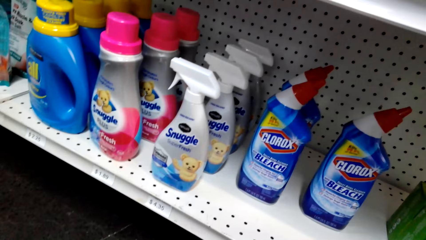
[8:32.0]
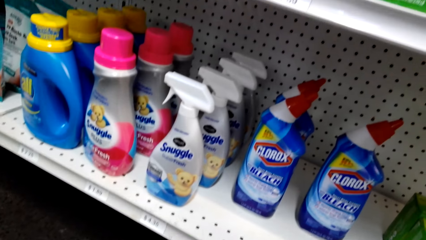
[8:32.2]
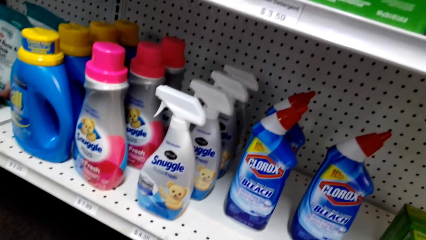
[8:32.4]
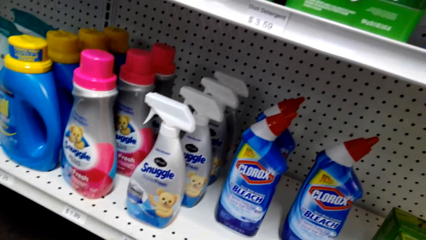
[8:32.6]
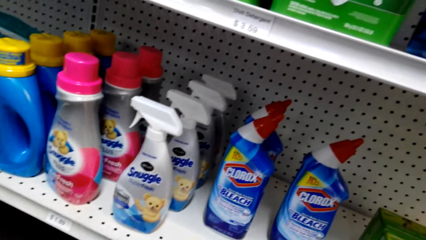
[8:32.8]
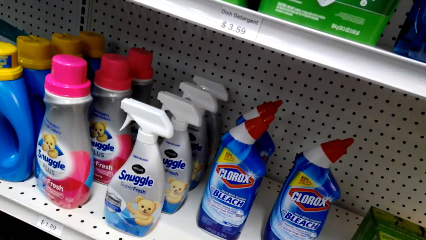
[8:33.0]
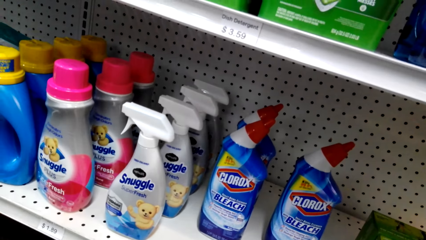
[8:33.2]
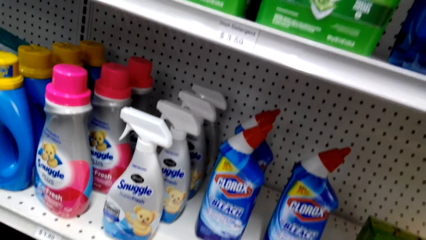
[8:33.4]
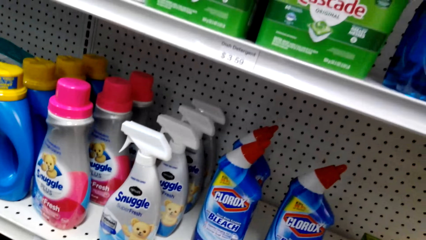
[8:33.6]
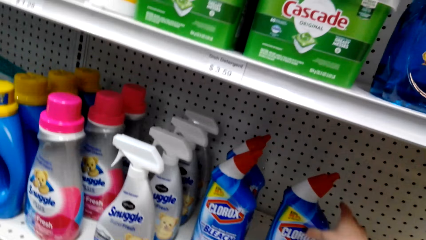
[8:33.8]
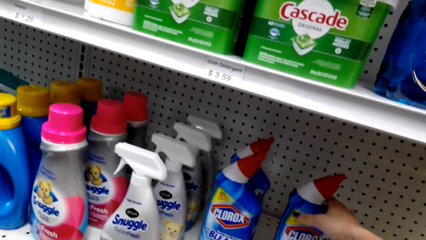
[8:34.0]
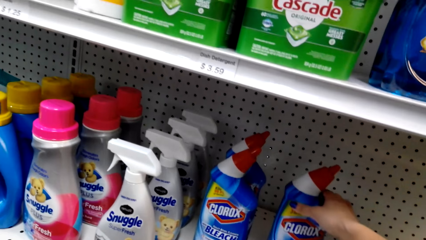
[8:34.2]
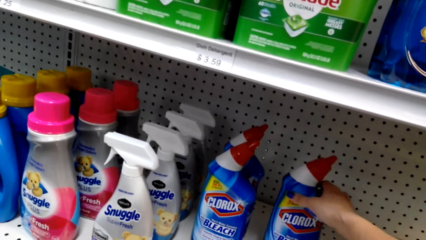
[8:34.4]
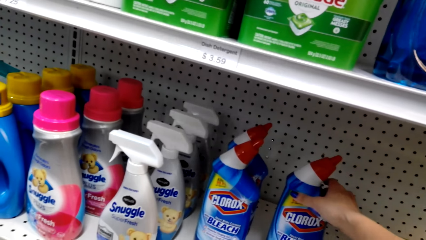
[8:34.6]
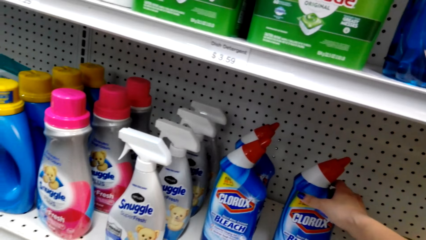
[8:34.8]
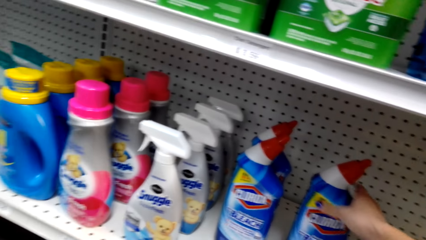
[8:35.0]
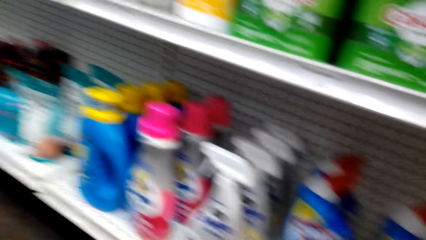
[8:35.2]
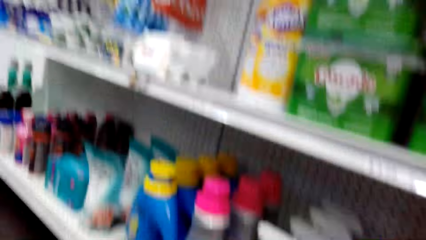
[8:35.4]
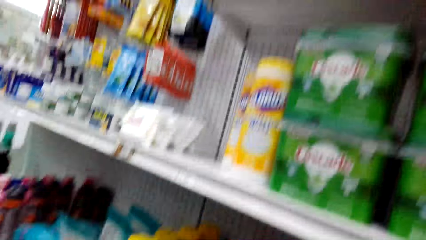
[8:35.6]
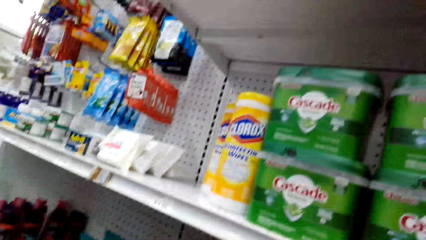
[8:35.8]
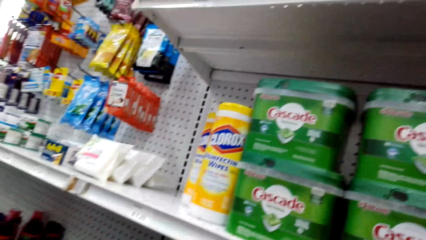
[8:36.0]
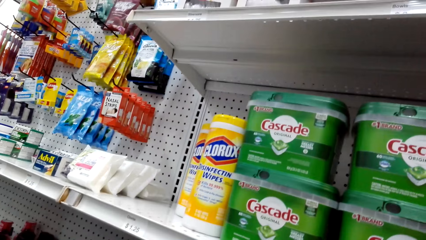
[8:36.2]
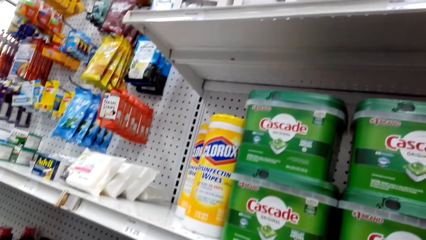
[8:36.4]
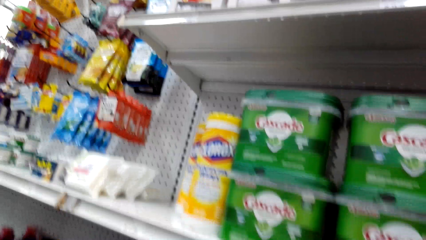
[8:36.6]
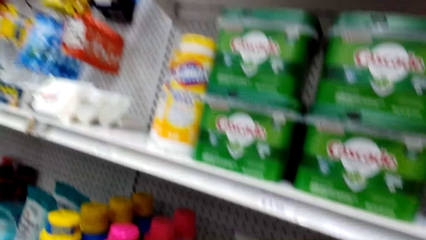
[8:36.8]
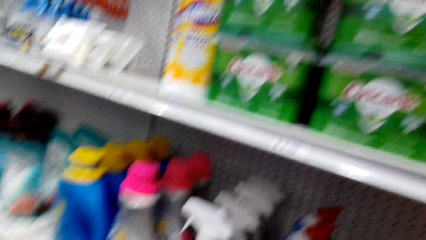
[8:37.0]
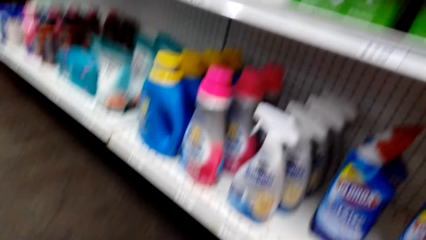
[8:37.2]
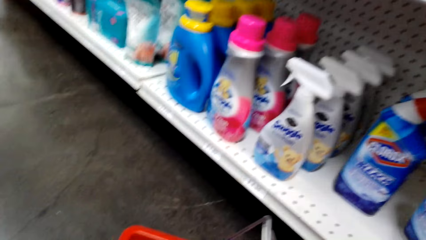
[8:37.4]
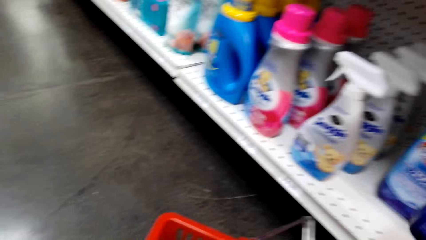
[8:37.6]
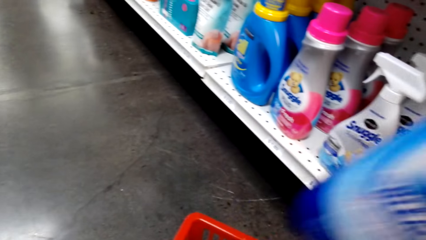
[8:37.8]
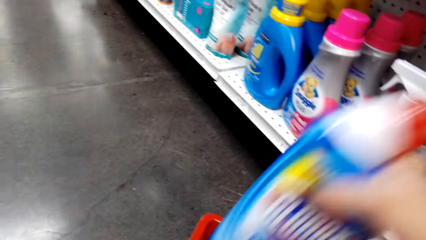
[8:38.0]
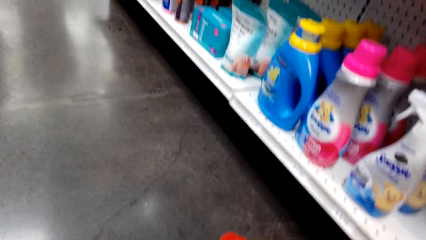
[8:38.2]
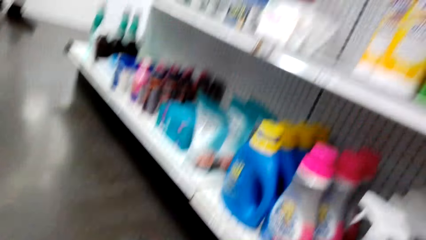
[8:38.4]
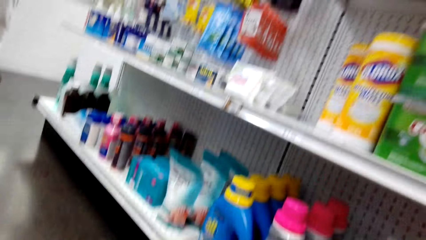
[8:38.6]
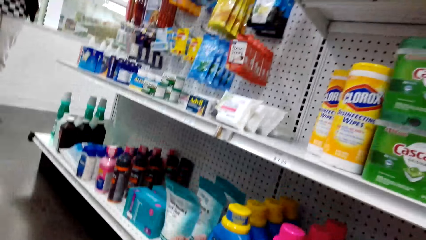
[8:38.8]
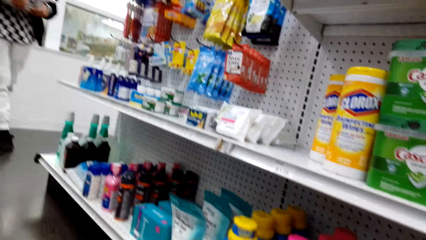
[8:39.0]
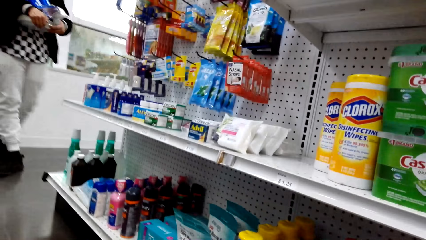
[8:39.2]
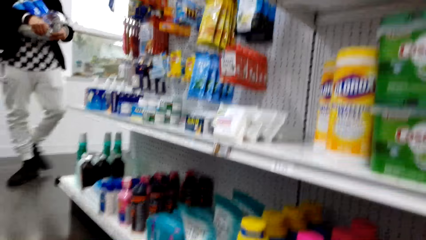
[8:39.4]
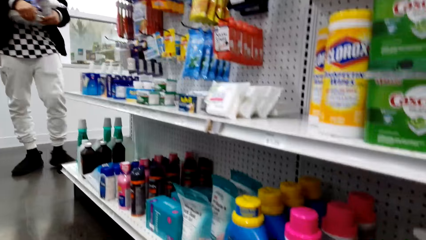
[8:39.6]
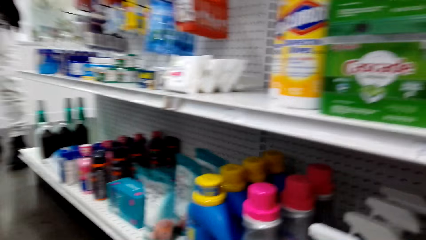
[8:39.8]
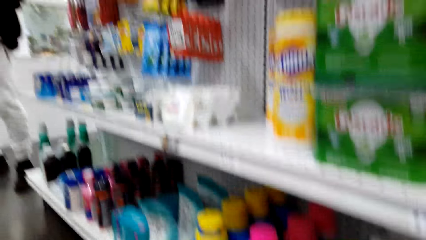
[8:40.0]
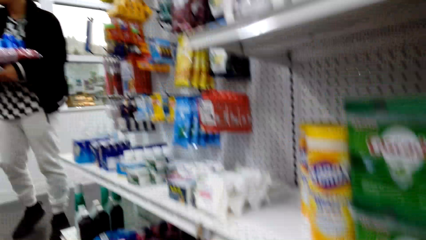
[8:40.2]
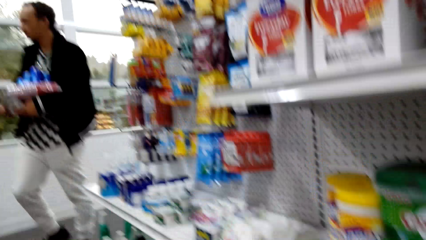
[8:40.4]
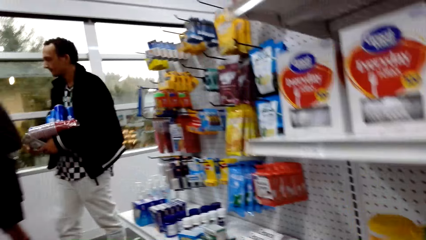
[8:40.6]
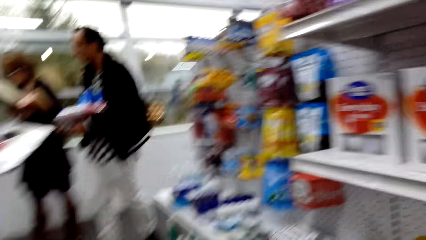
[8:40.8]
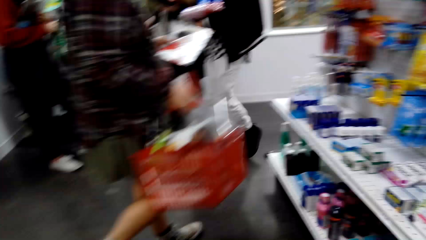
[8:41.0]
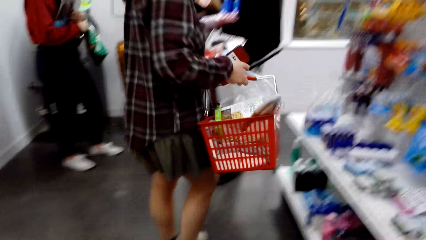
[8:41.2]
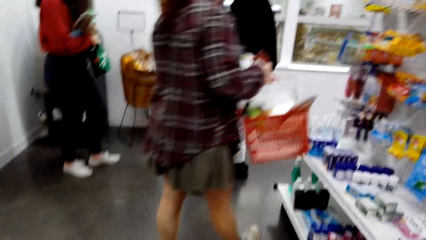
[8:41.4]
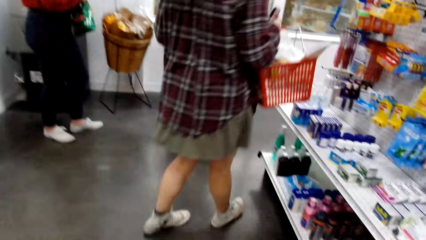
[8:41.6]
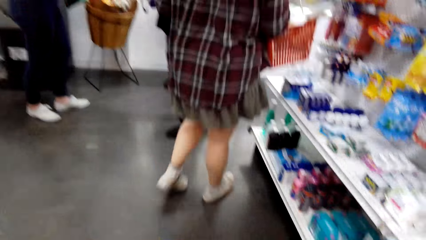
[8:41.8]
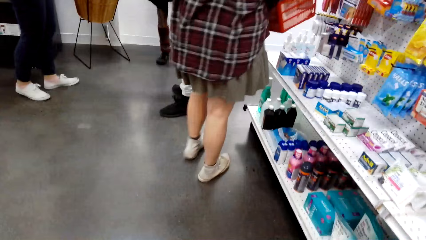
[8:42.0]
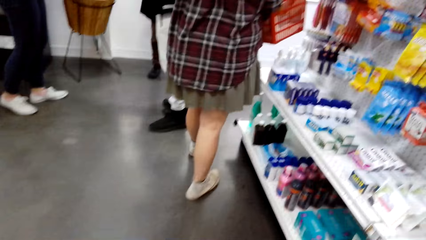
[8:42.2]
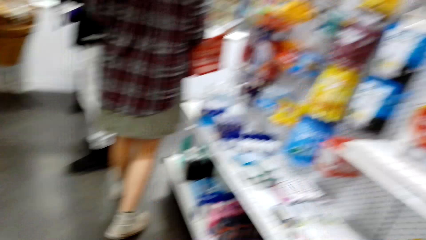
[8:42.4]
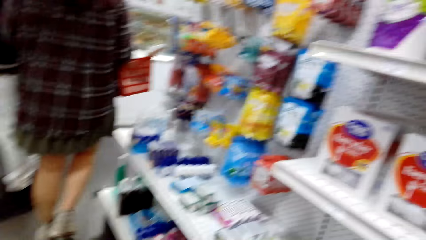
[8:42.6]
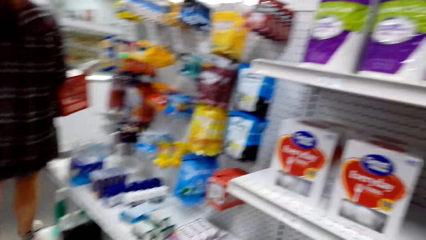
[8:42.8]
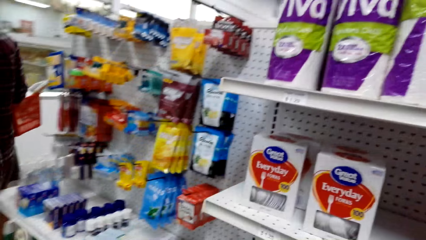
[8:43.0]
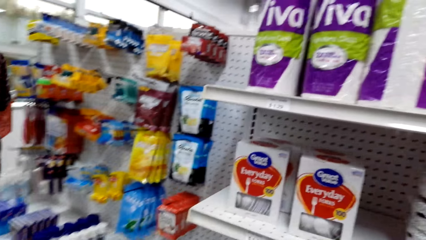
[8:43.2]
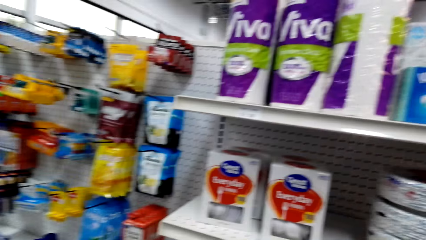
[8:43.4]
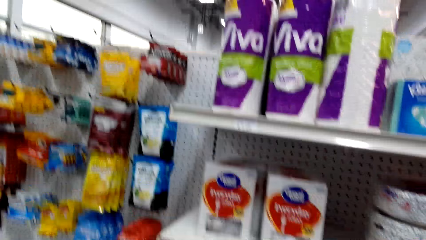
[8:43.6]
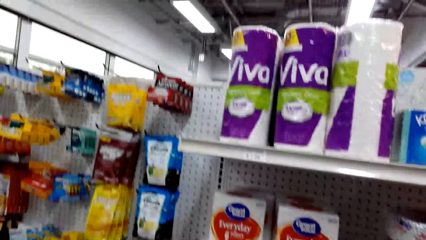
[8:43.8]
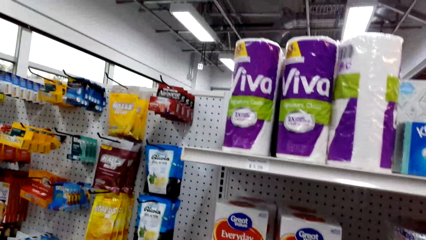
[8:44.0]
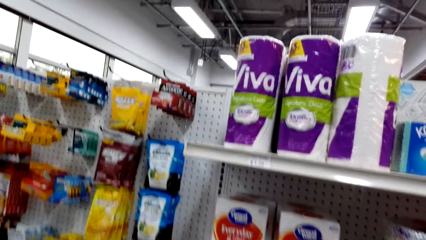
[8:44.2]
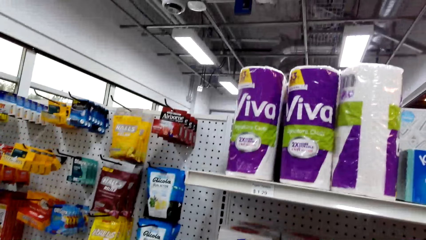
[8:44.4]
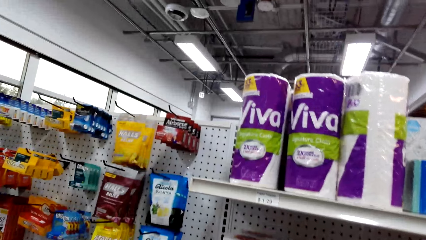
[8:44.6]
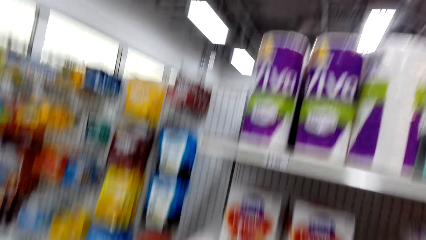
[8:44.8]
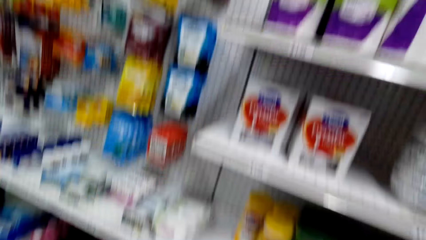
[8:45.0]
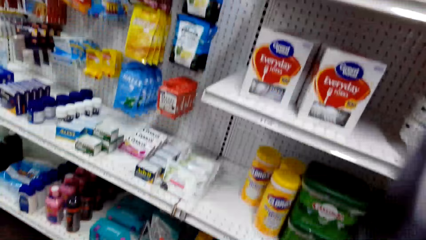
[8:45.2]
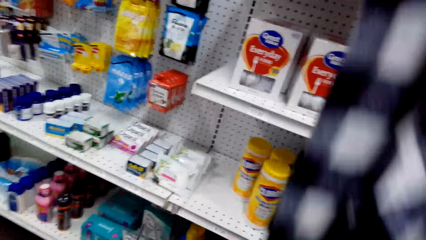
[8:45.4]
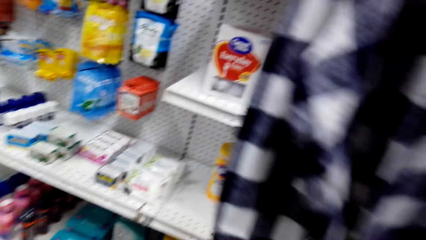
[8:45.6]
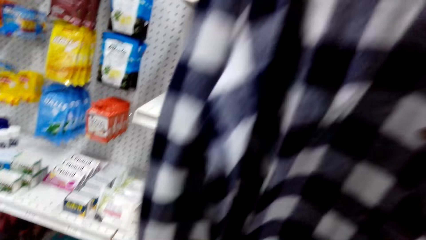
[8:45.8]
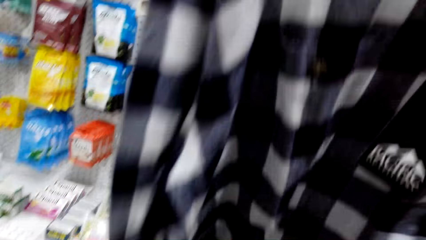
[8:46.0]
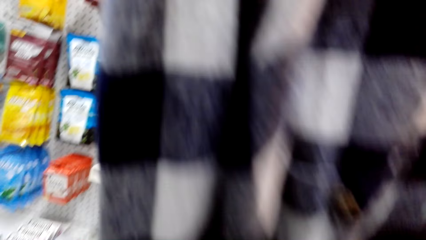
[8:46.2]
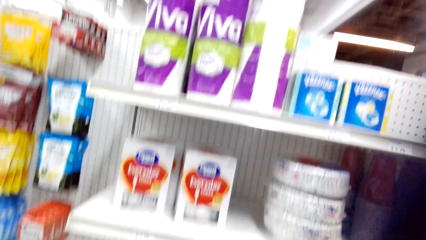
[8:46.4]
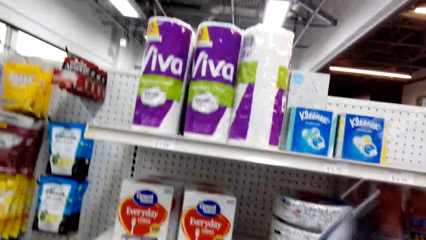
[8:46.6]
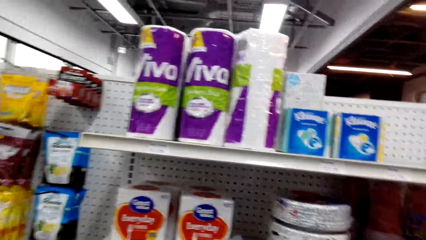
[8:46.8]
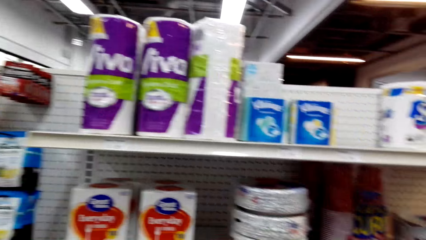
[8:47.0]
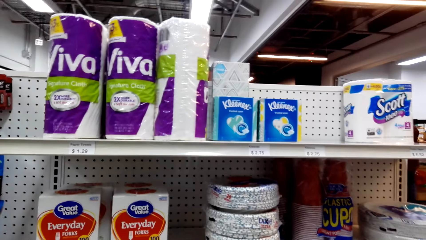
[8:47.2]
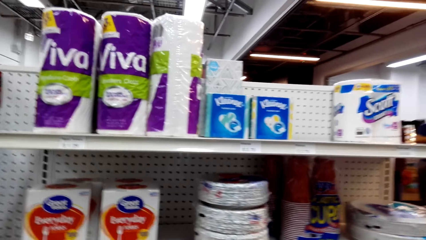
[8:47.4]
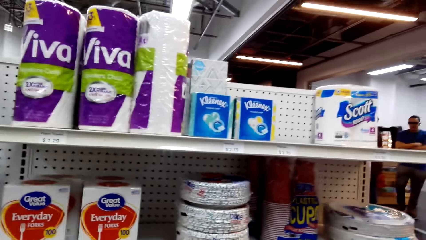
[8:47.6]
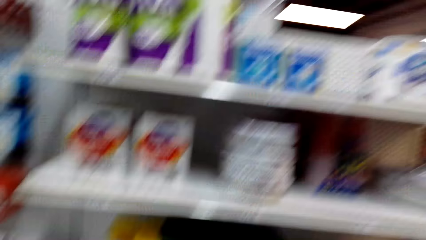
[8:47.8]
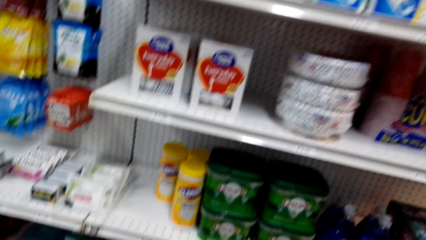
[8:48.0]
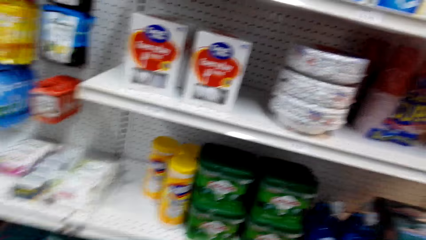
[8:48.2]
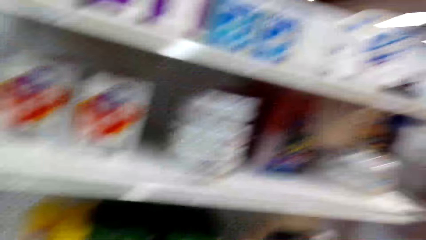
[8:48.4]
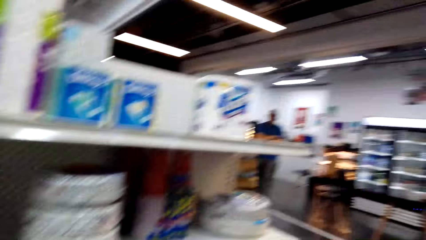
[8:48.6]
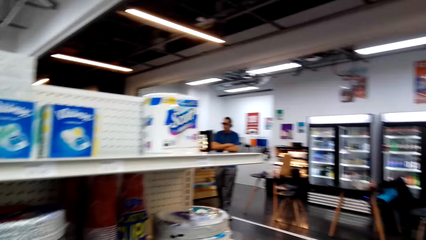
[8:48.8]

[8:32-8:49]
The camera wearer holds the detergent. They look around the shelf. They put the detergent in the shopping cart. They look around.
